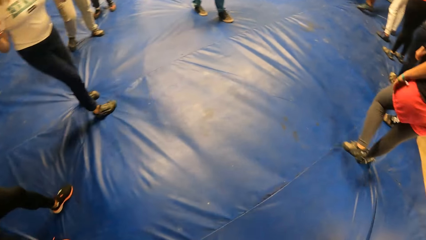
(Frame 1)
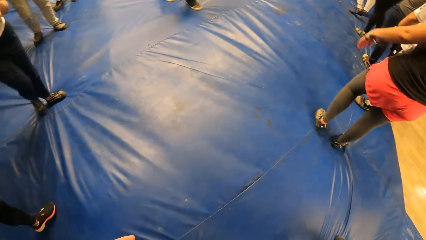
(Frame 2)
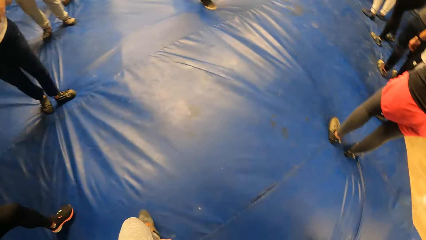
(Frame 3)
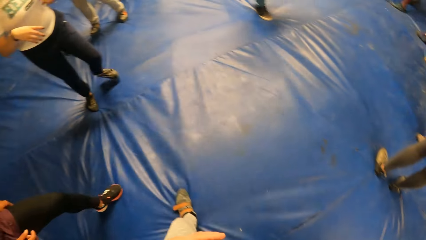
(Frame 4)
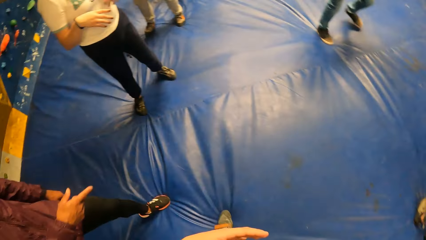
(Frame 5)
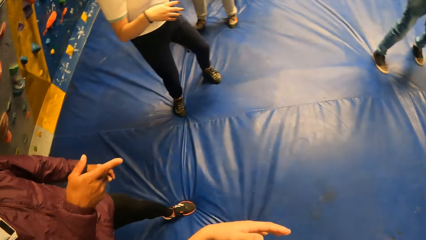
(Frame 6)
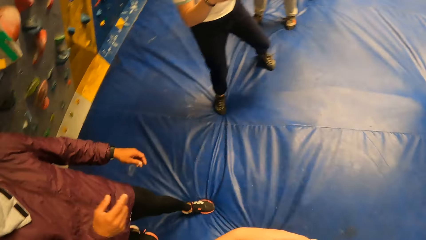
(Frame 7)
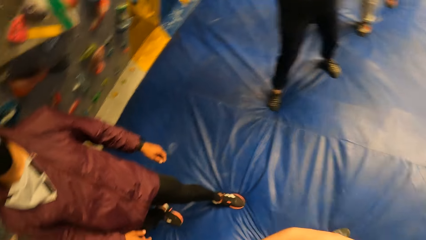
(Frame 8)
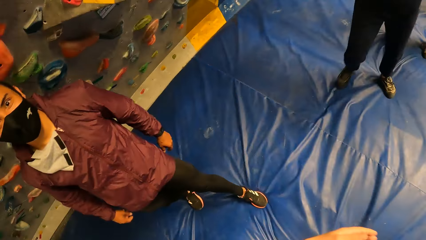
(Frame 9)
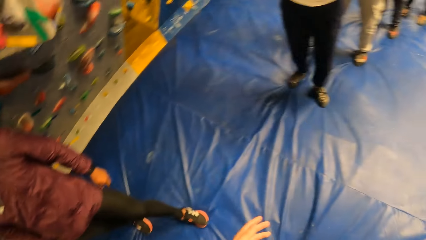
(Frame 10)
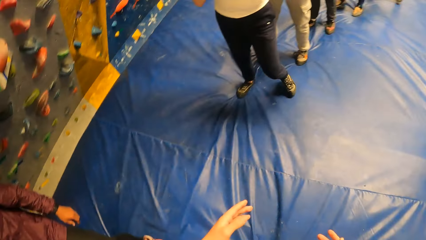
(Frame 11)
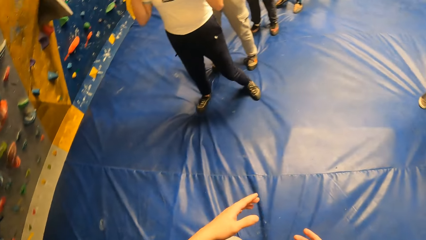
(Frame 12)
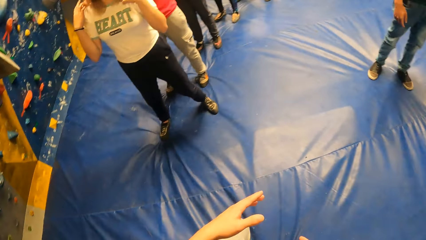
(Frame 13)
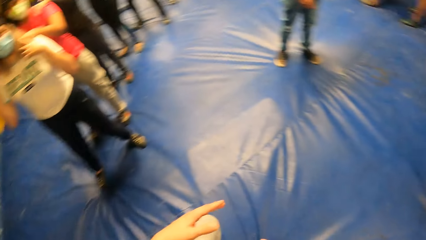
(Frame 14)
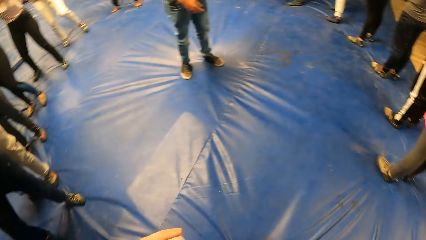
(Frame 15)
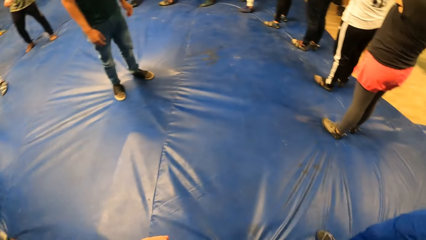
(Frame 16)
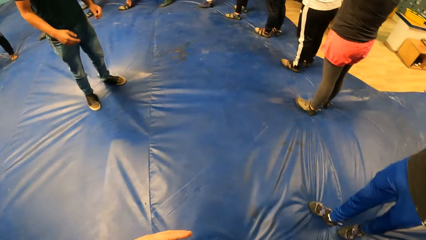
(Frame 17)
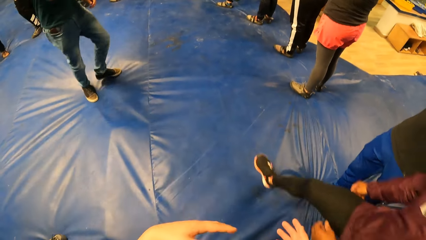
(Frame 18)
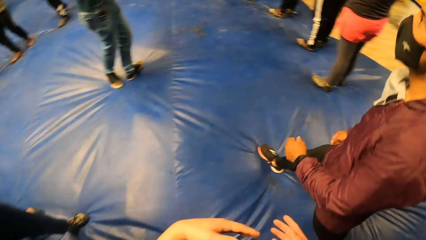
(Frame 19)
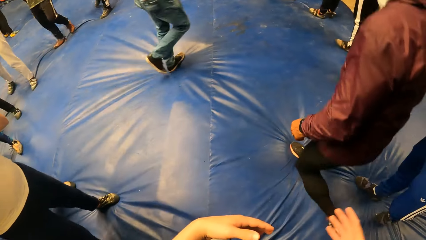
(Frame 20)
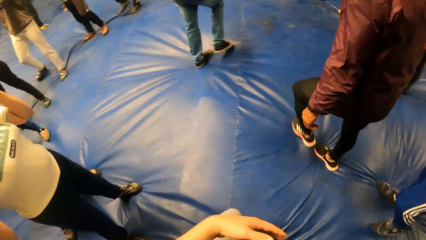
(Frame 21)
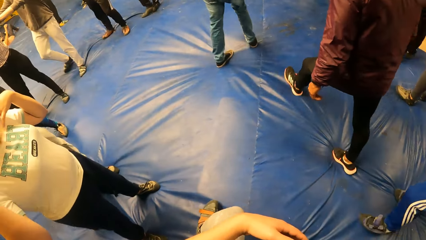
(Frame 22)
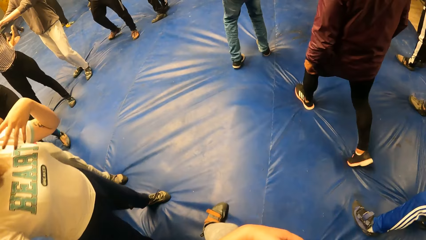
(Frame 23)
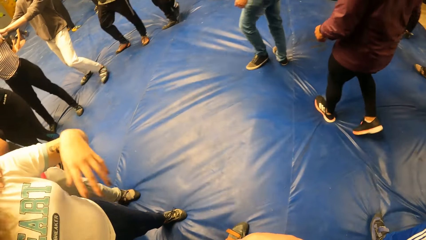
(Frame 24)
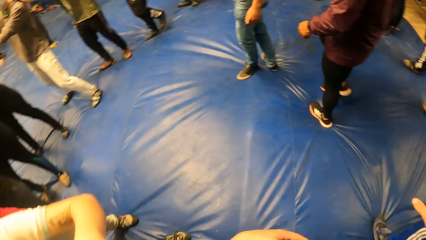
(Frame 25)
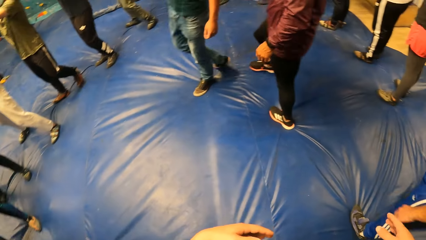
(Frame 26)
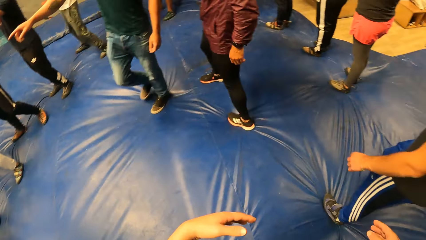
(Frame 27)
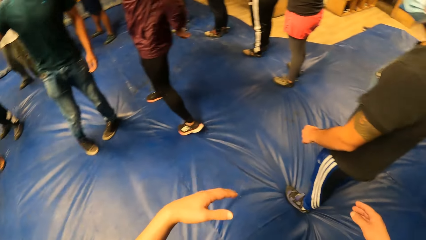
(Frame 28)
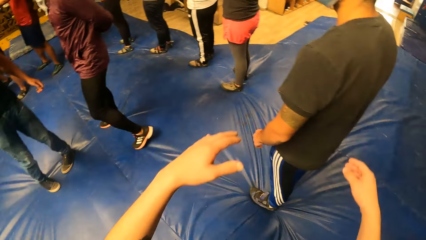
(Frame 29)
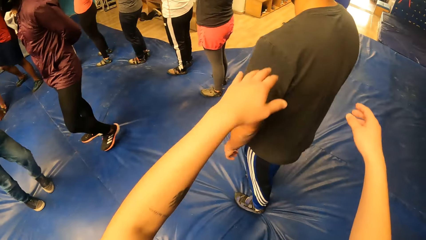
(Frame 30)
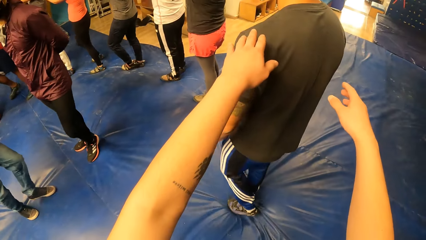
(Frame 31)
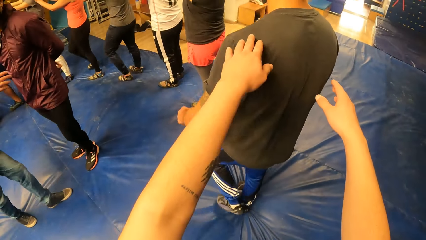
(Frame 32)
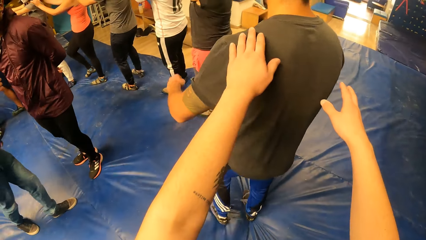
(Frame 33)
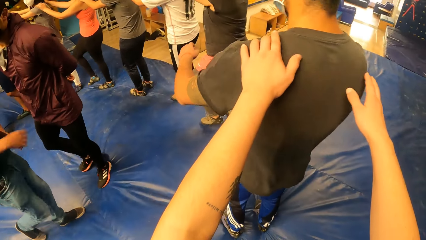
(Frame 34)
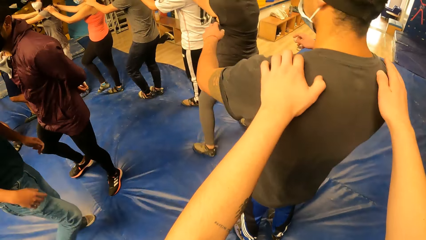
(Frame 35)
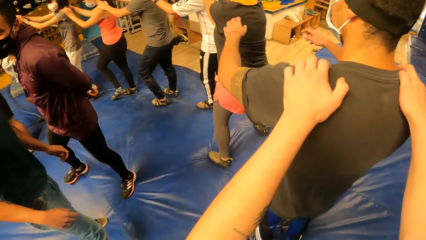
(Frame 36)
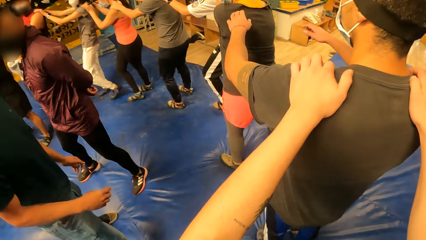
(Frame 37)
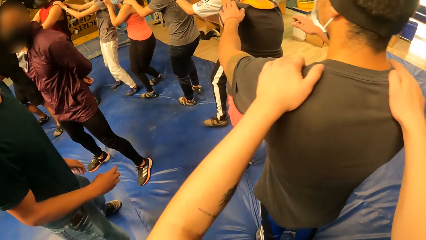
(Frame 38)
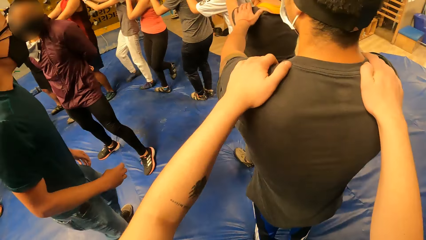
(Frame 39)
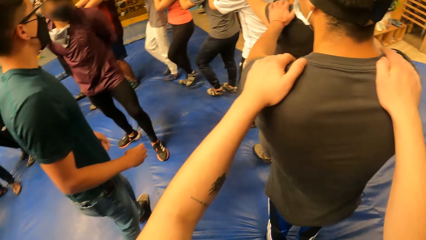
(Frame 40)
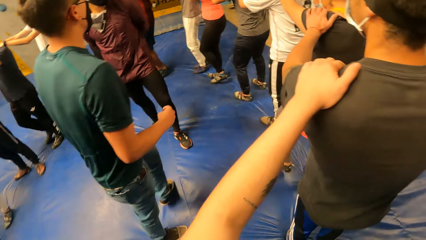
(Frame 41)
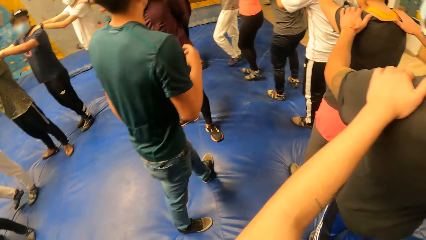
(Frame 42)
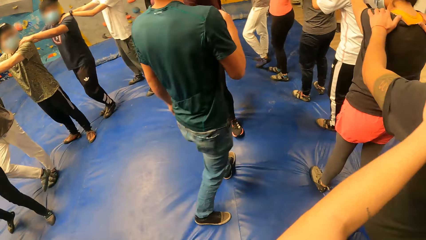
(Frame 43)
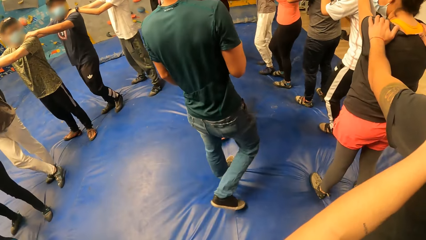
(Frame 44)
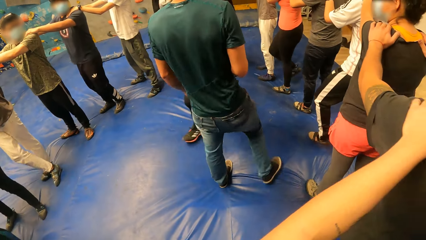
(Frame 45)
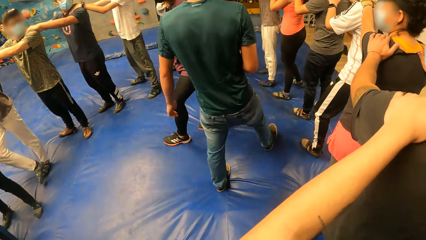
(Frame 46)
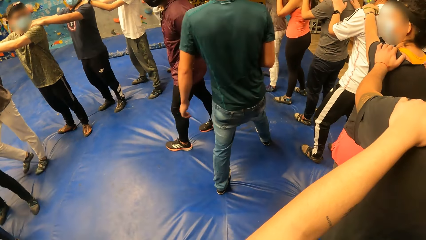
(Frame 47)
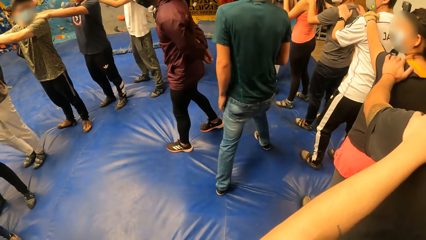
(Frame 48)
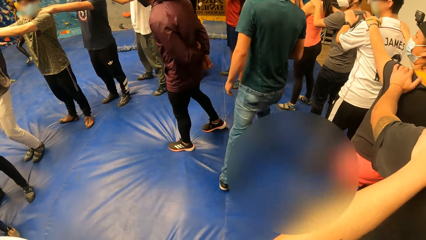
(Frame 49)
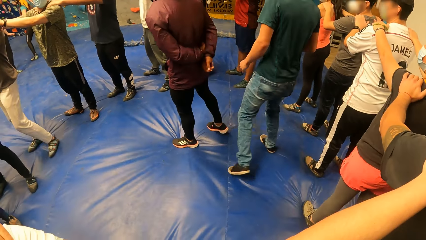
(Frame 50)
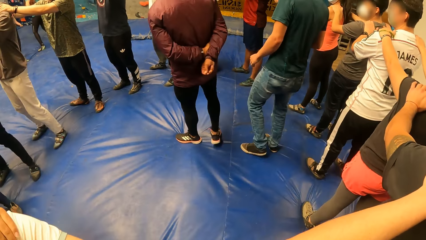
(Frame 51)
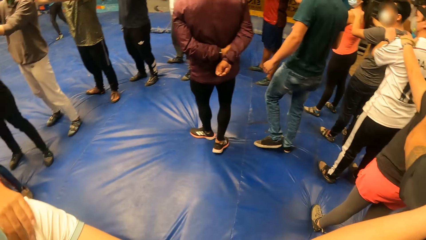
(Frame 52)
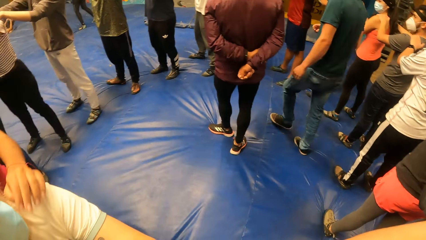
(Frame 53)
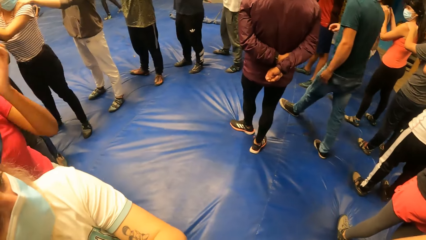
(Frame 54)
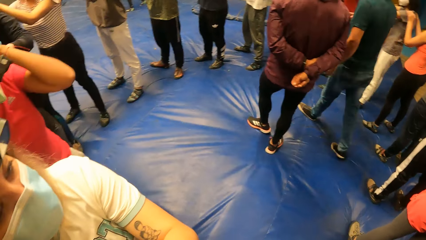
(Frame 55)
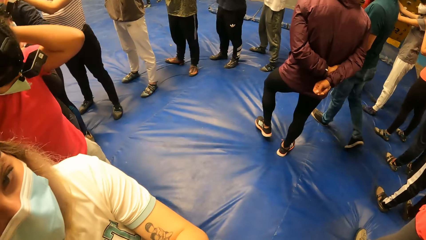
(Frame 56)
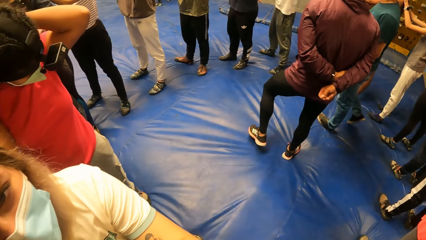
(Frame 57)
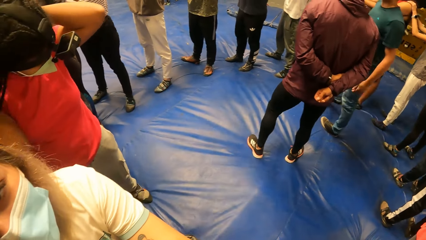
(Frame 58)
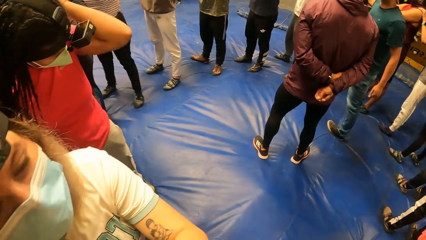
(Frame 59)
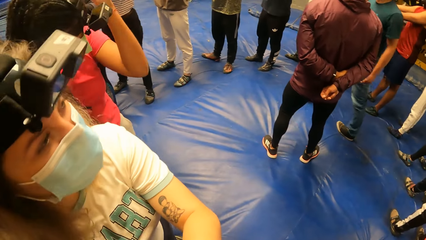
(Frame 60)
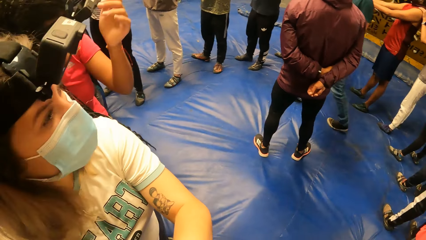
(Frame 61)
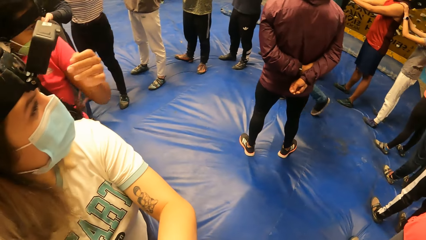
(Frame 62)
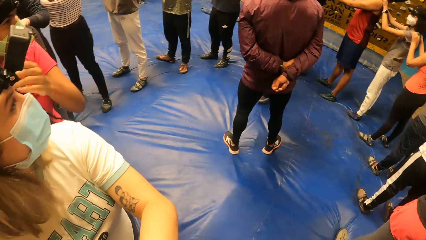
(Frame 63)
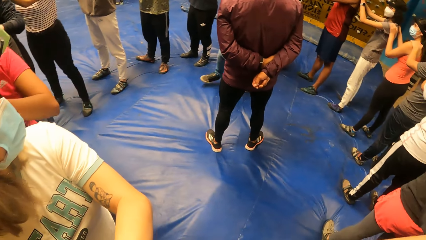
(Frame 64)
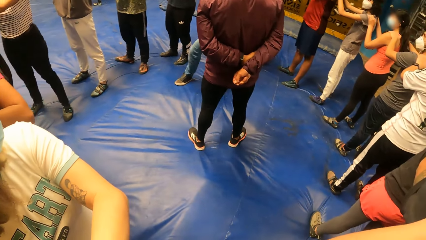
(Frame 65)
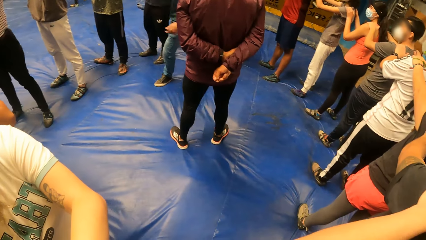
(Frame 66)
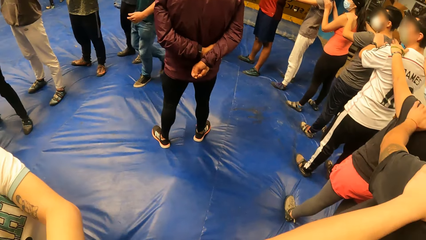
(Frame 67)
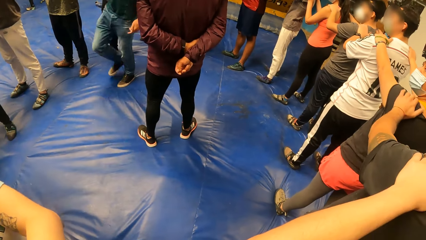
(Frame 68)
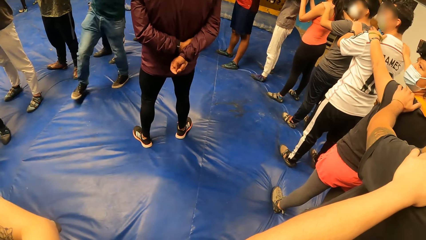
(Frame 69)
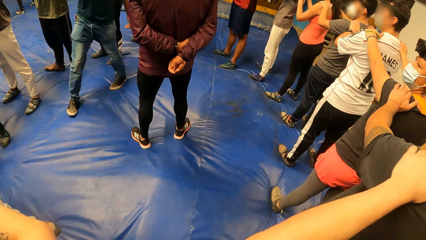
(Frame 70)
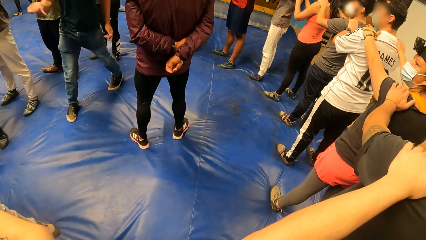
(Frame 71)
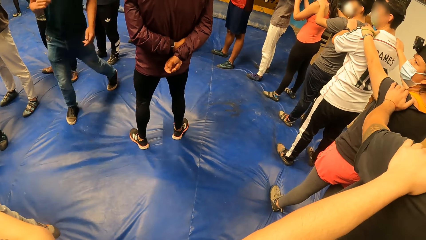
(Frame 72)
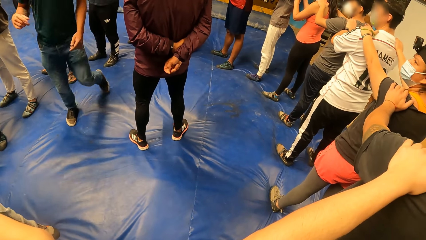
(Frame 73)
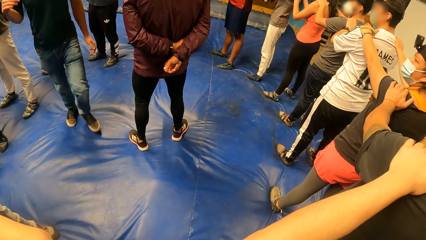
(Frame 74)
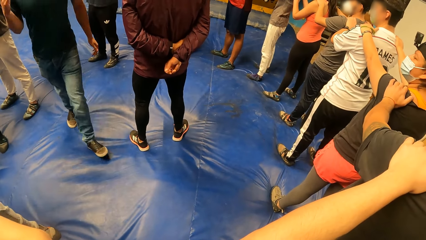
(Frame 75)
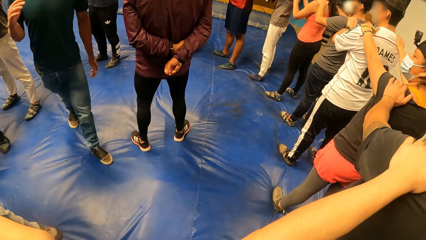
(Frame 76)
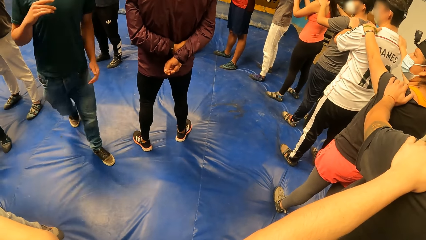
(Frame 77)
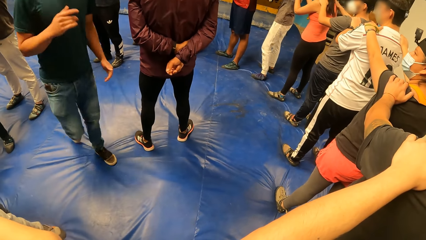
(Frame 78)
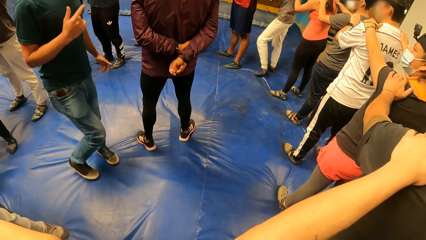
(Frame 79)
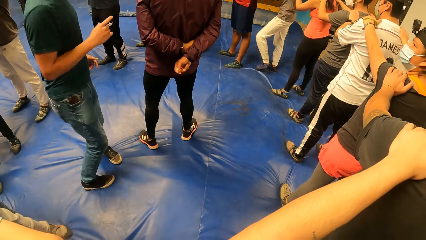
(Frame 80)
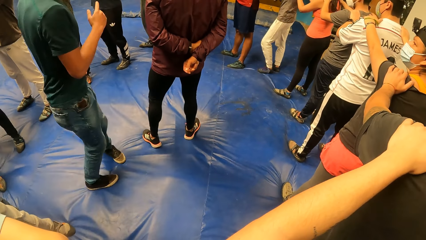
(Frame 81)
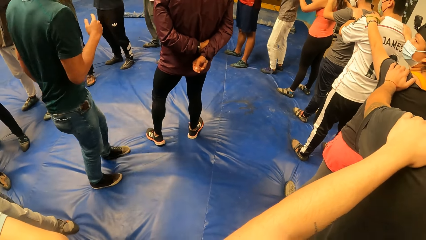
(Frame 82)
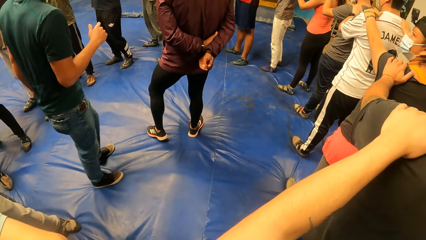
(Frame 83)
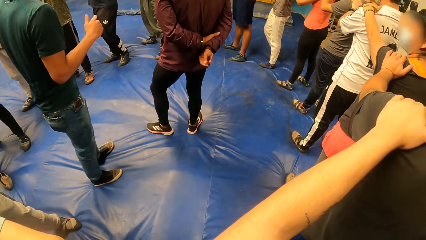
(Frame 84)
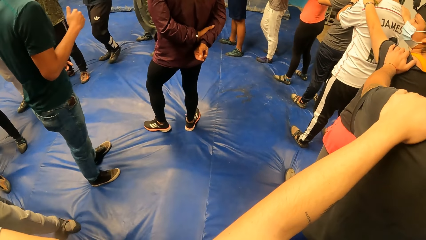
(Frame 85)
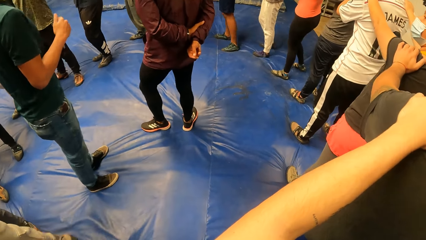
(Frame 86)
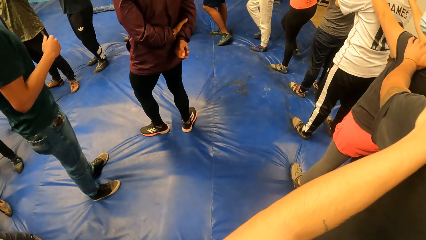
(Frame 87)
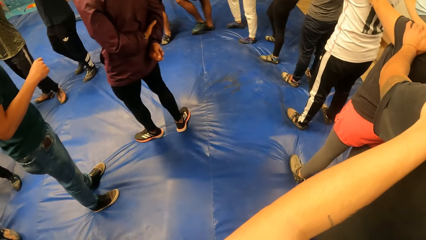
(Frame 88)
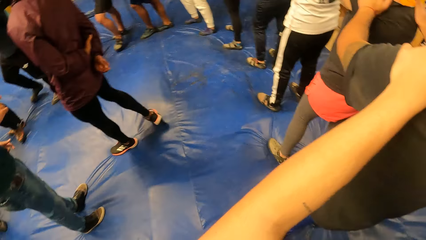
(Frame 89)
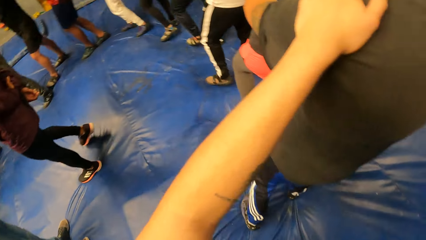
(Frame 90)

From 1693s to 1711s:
The camera wearer walks around the room. He turns around the room. A man walks around the room. The camera wearer holds another man back on his shoulder. Another man walks around the room. The camera wearer looks at another man as he explains something.
